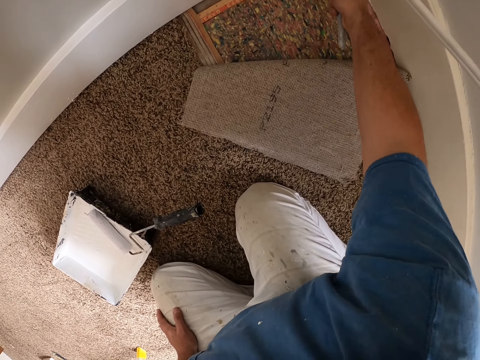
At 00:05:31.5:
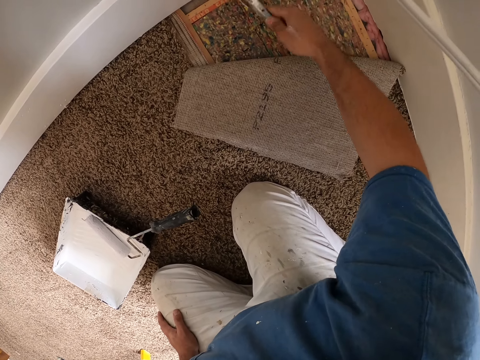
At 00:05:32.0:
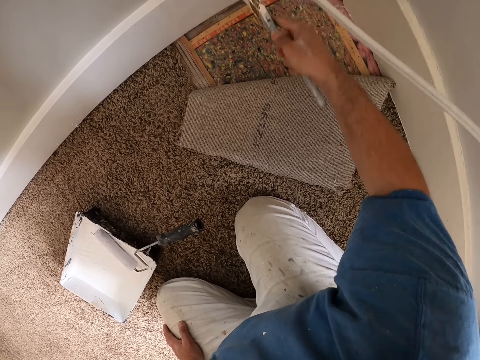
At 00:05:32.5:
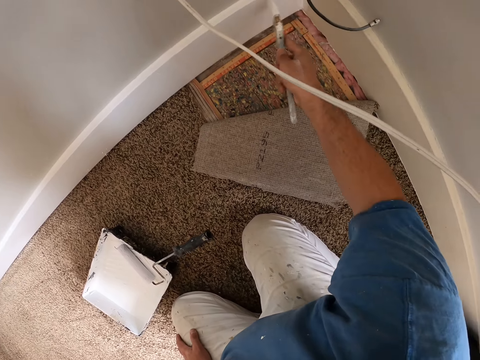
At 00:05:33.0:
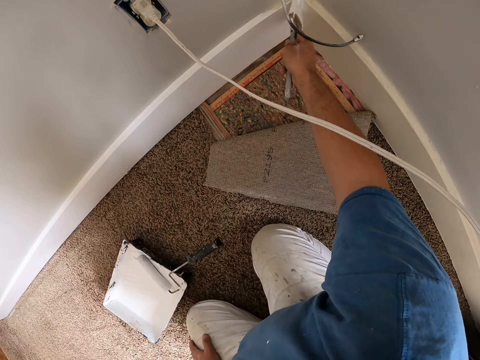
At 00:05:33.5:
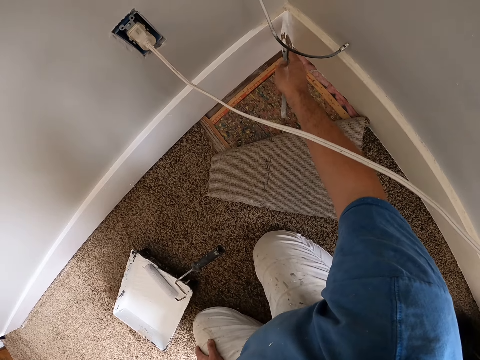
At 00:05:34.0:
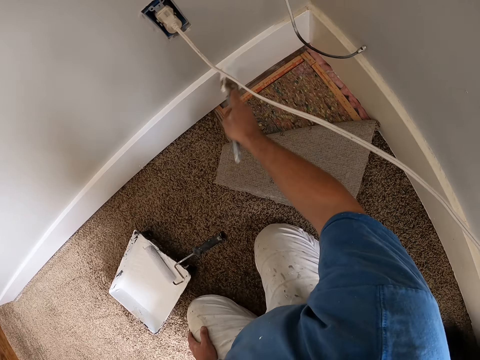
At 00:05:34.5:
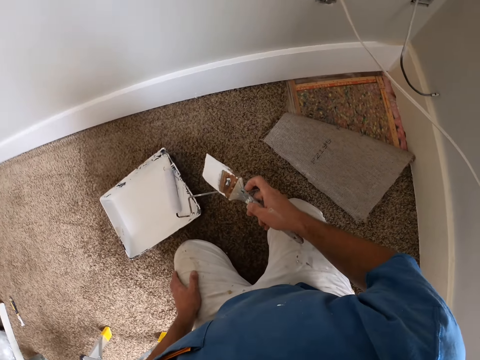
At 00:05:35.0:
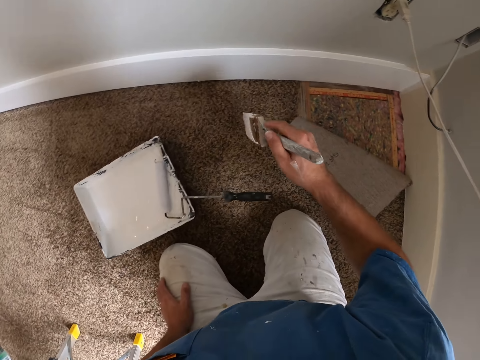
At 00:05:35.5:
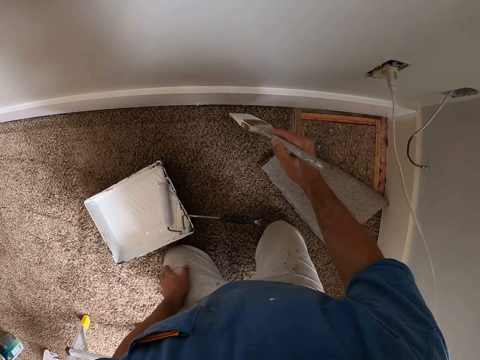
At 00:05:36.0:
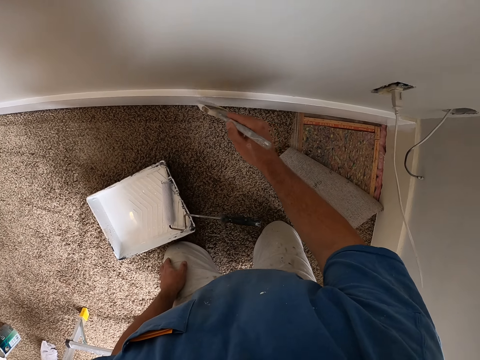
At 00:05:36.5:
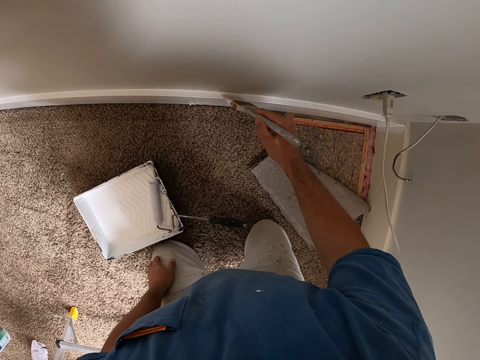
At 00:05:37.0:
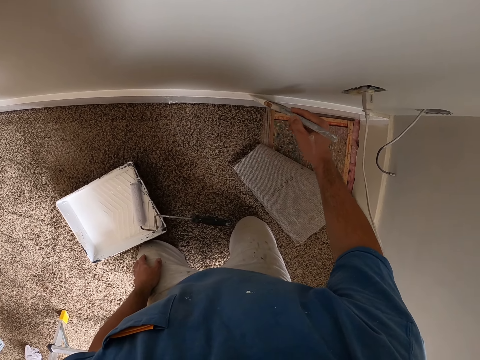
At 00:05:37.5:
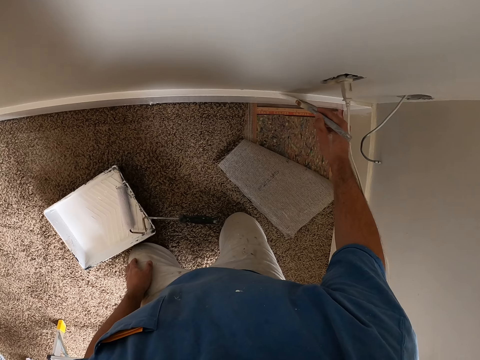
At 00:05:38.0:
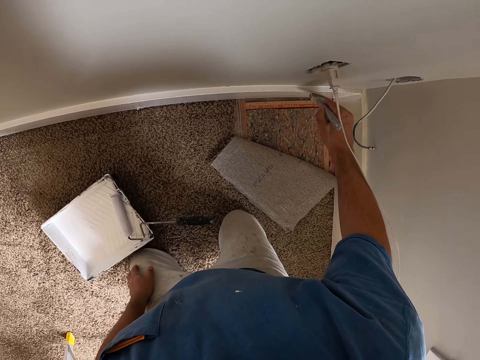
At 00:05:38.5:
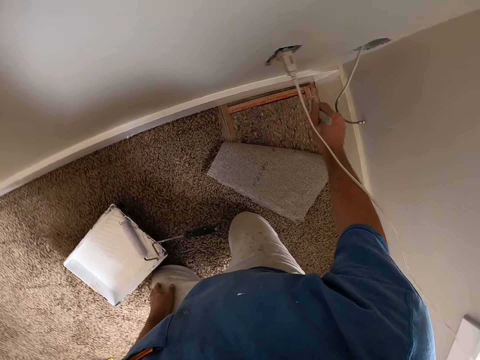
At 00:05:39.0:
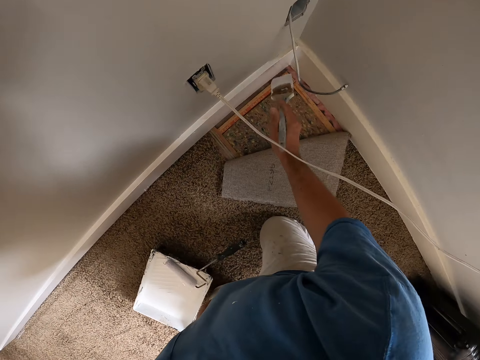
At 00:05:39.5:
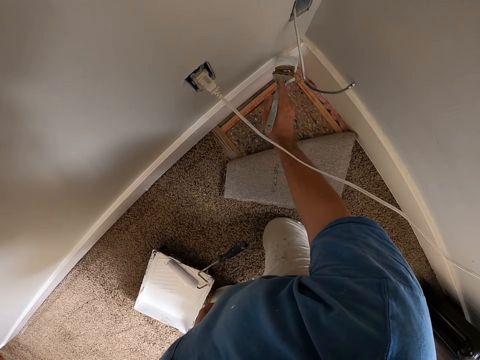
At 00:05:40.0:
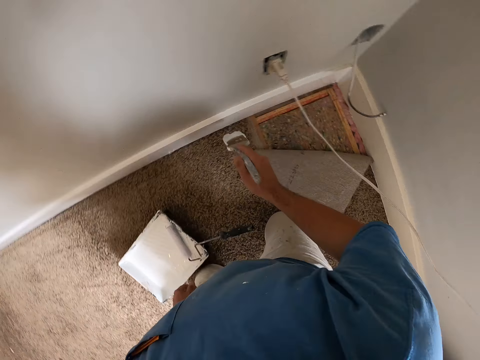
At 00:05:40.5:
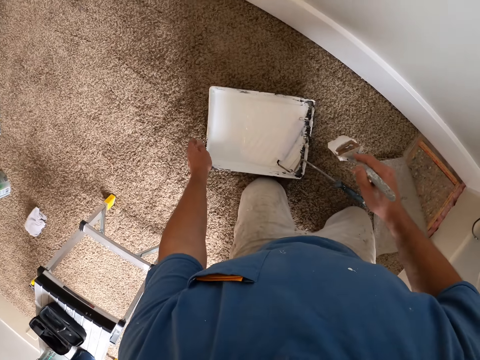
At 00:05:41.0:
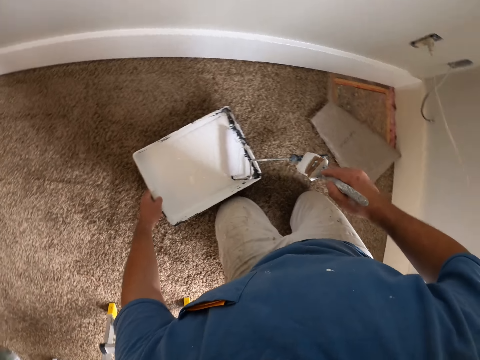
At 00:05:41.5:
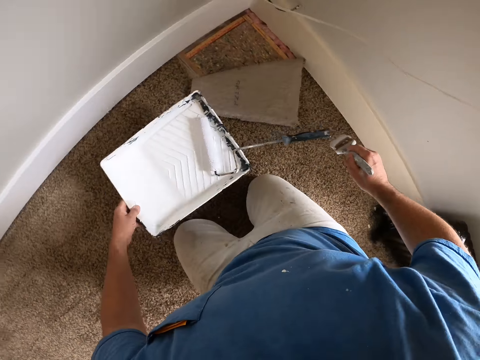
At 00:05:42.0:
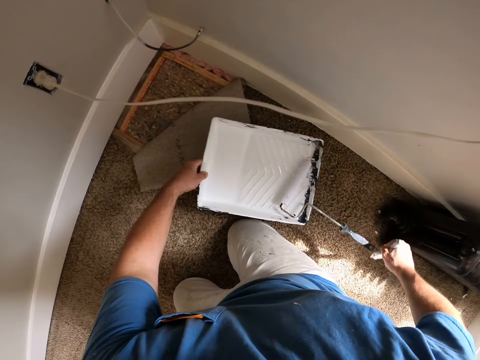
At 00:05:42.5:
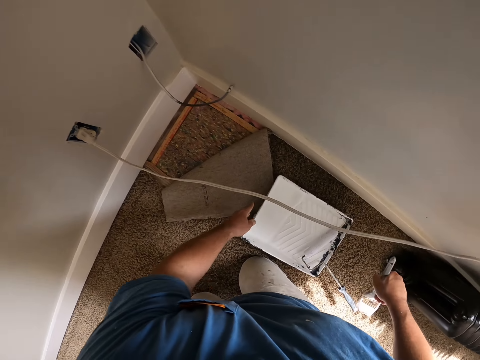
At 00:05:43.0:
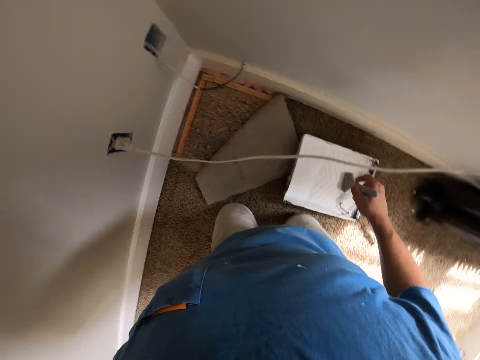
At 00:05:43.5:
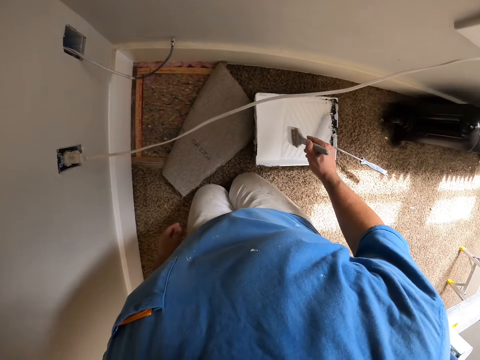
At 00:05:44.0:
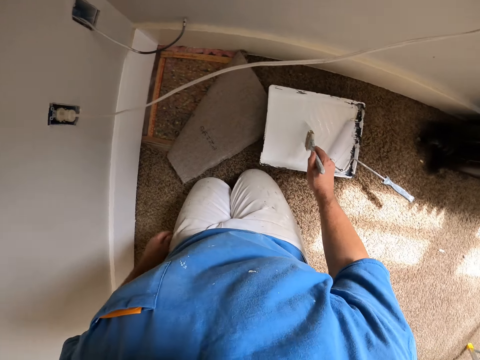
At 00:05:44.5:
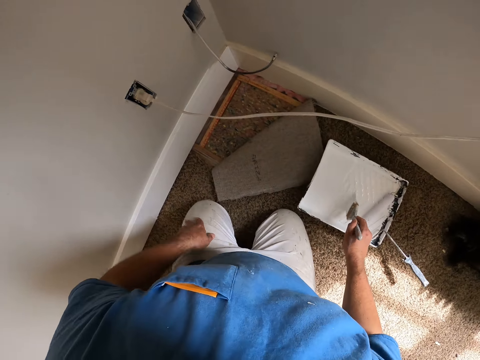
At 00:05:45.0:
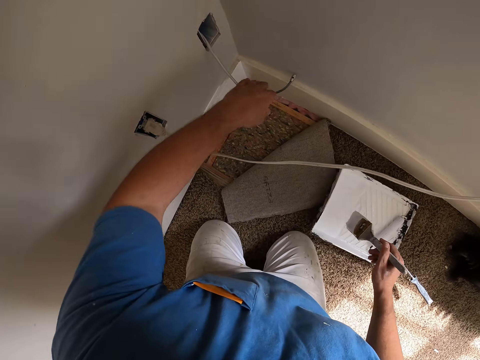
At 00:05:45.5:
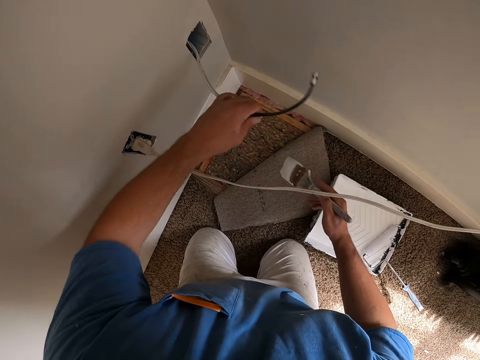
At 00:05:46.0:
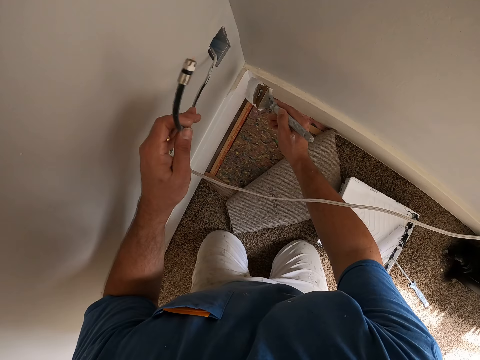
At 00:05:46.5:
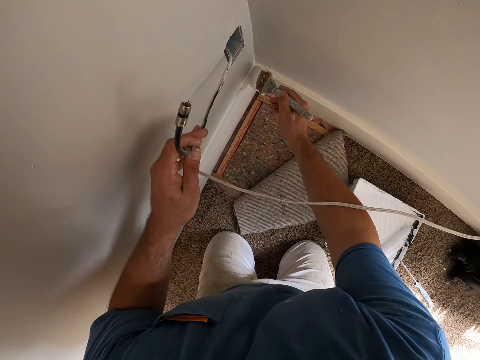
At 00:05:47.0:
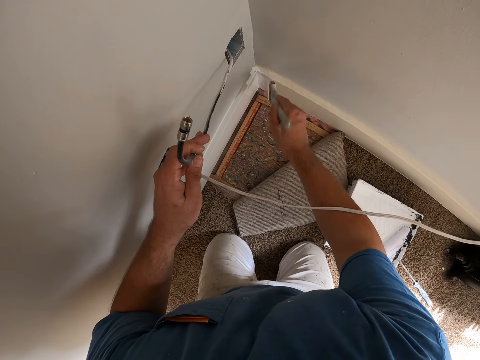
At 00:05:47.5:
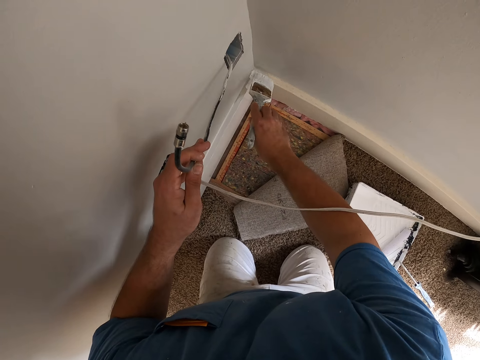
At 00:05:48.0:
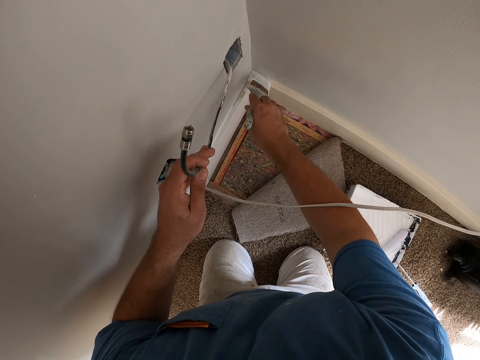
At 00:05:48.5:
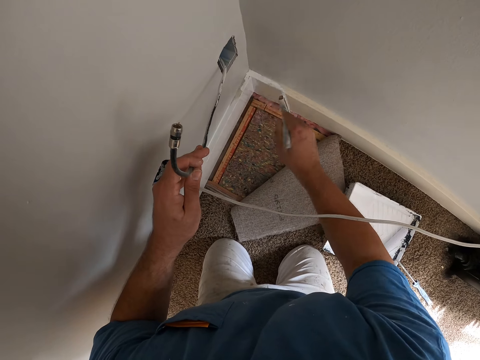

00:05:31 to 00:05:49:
The camera wearer rotates a paint brush. They paint a wall. They carry a paint can. They put the paint can on the floor. They move towards the wall. They dip the paint brush in the paint can. They hold a wire. They lift up the wire. They paint the wall.

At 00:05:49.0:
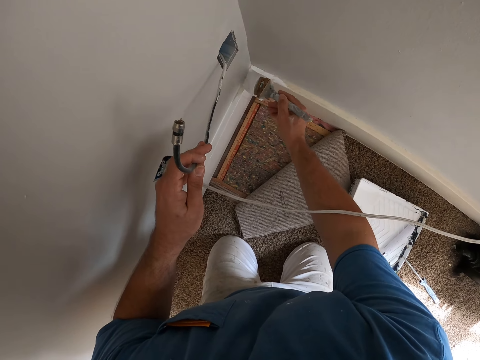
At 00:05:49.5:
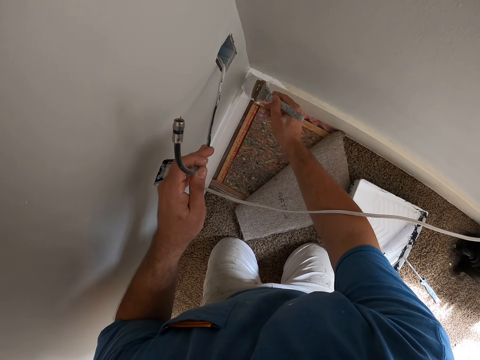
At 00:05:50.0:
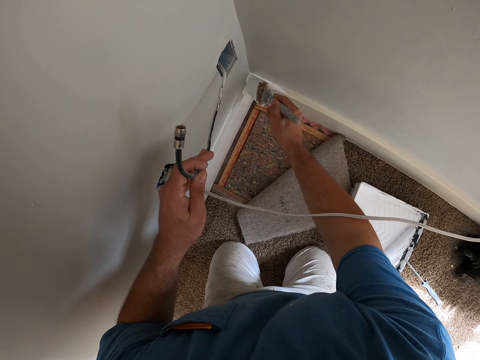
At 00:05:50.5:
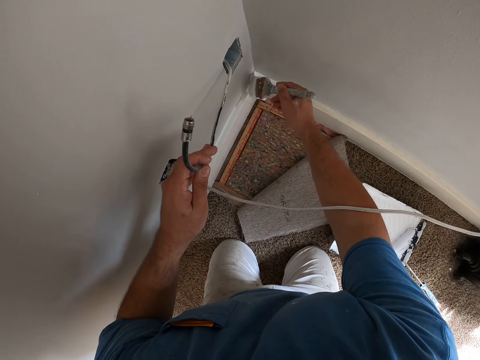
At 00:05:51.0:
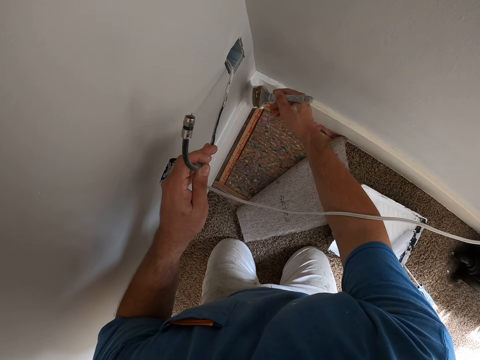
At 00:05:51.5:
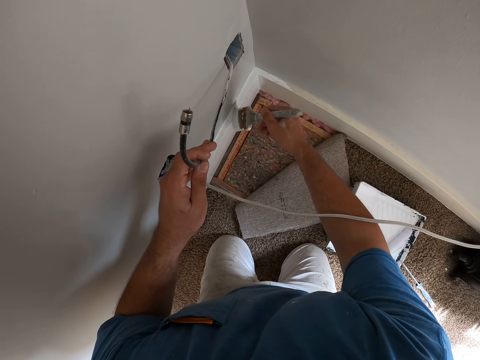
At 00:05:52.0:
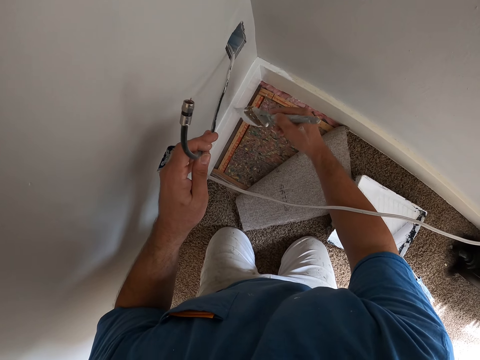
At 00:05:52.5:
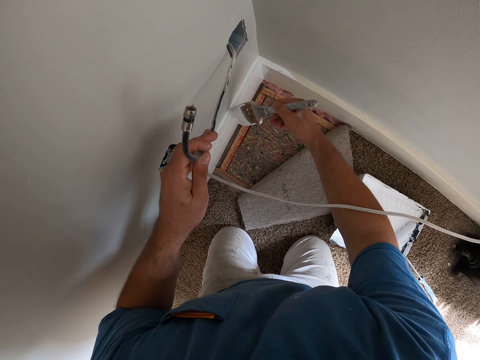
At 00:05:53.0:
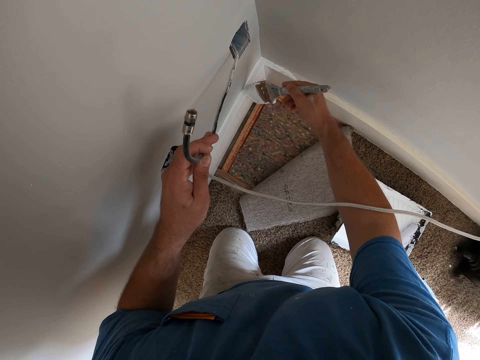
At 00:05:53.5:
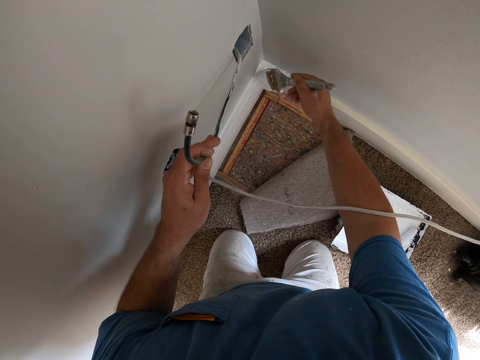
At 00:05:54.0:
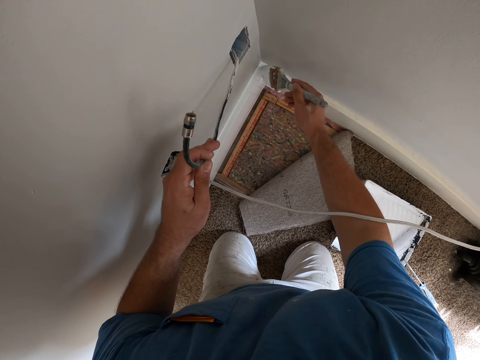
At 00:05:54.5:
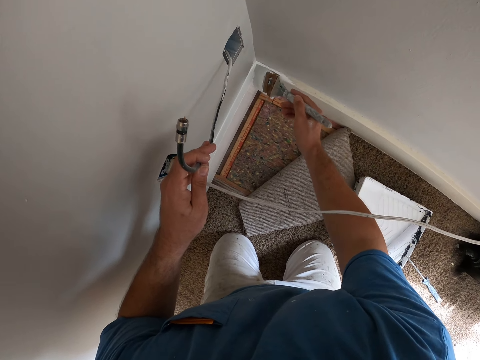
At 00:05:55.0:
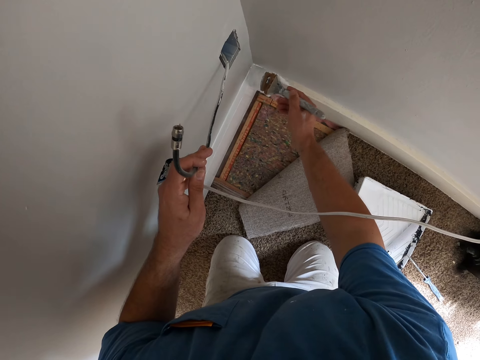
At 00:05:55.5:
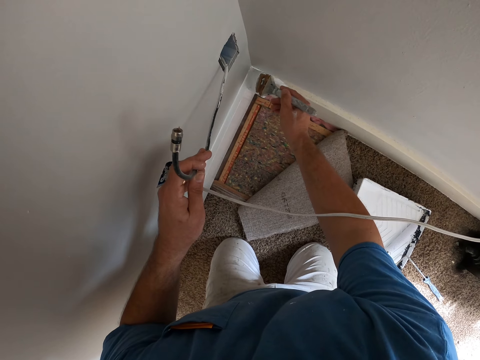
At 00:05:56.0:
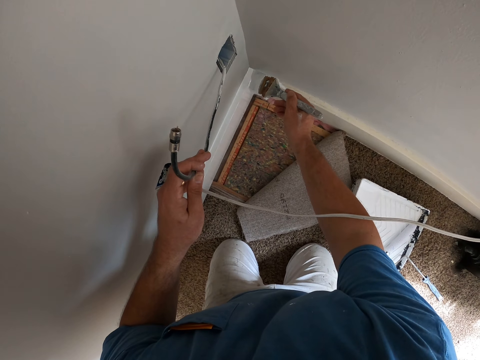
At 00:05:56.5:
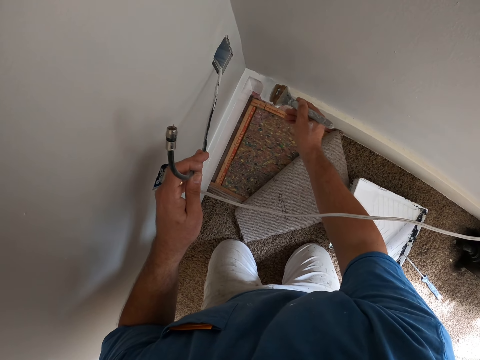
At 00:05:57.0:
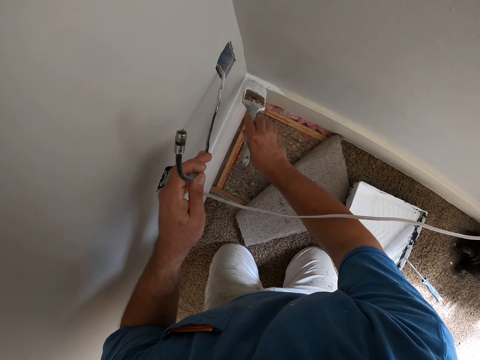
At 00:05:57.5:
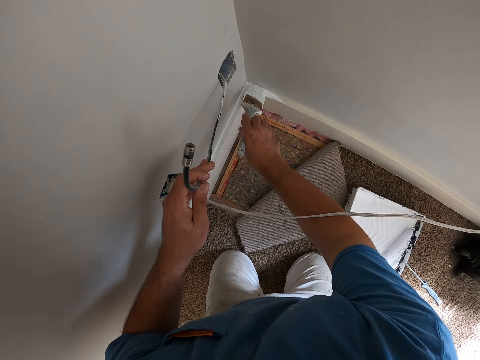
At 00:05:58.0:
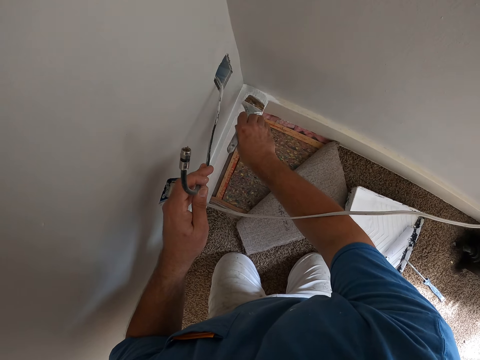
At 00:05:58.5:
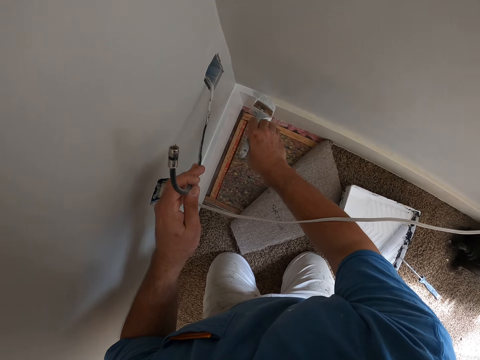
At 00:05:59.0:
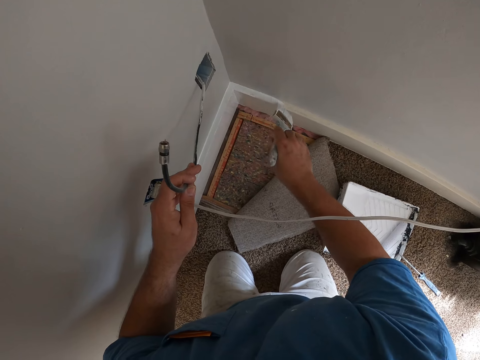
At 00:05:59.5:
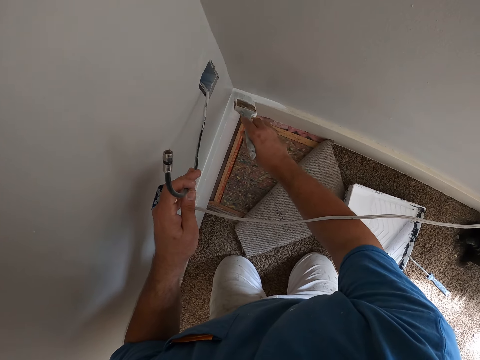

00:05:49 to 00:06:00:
The camera wearer paints the baseboard.
